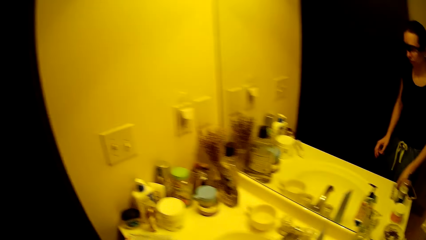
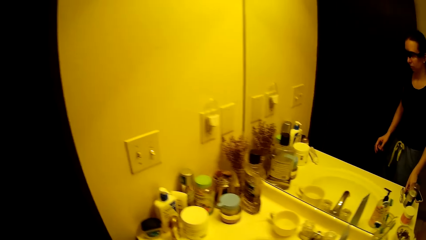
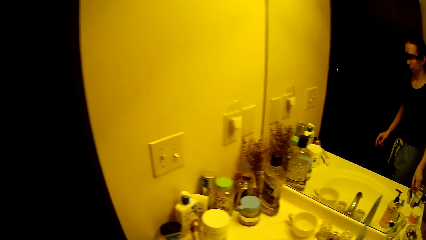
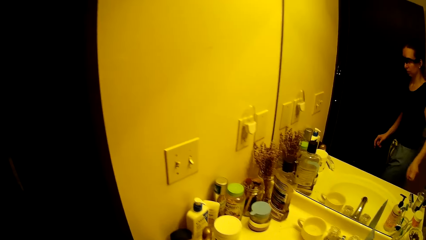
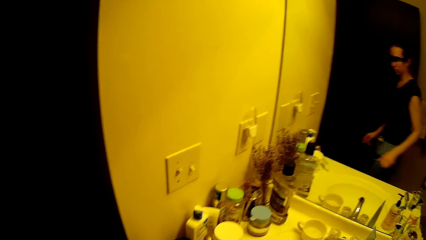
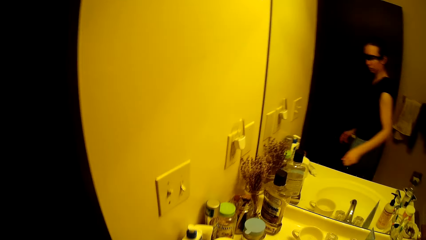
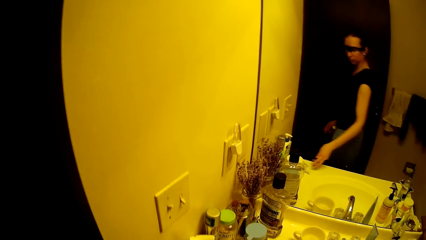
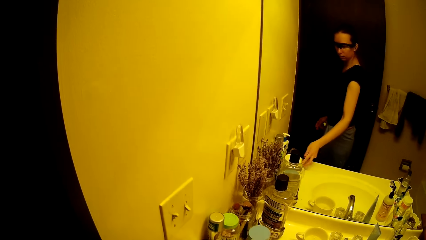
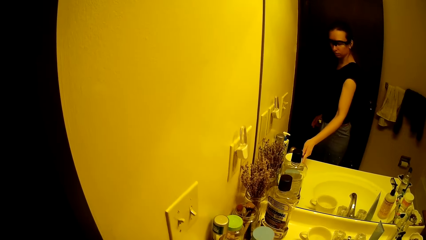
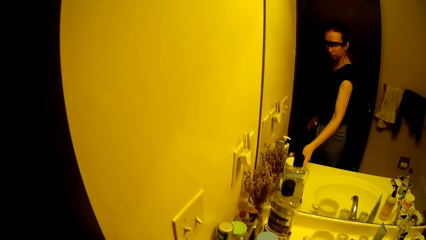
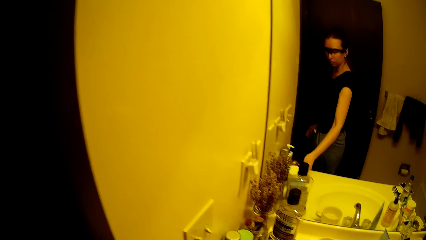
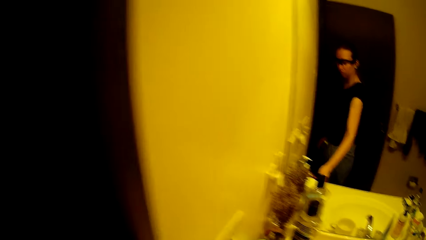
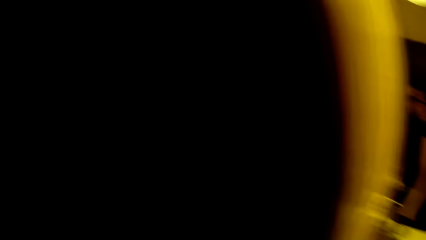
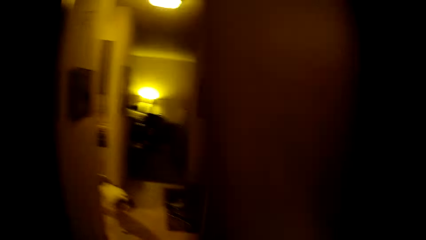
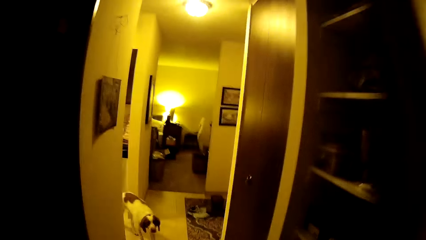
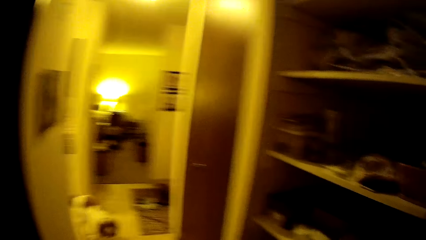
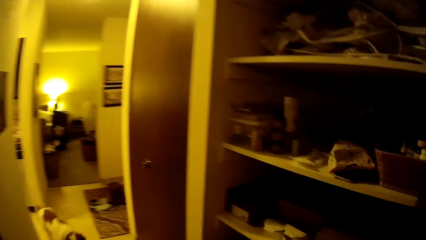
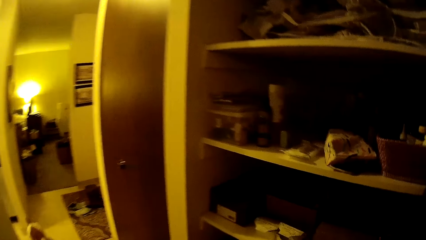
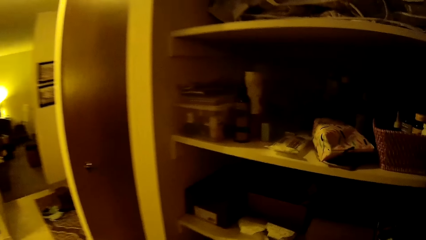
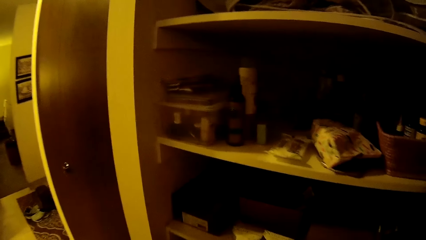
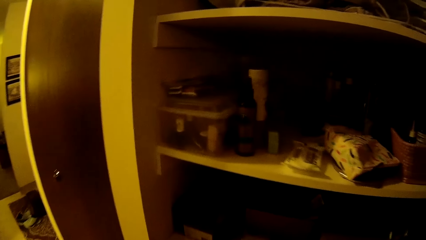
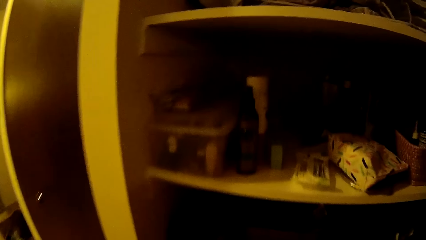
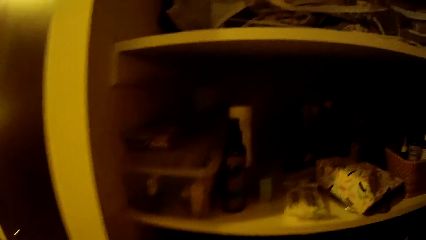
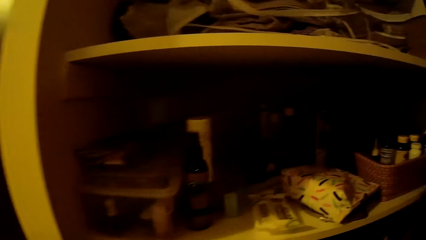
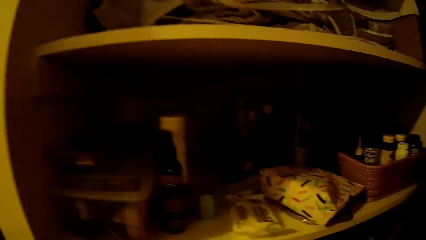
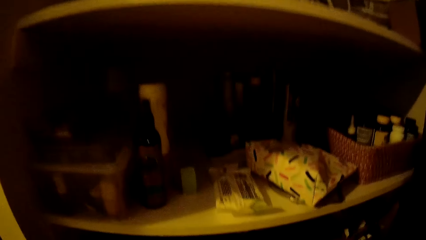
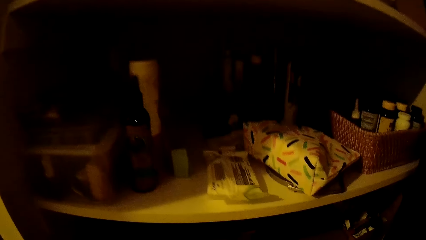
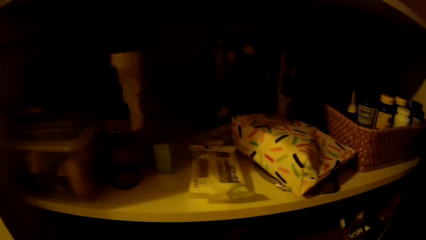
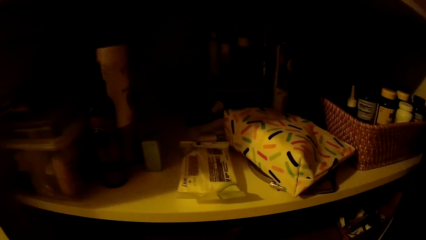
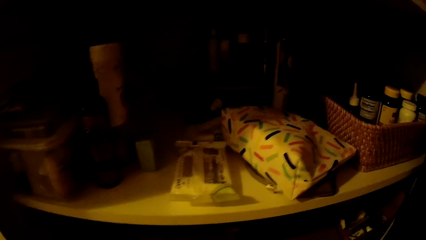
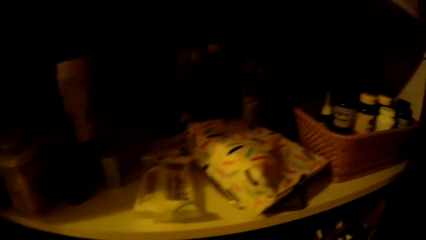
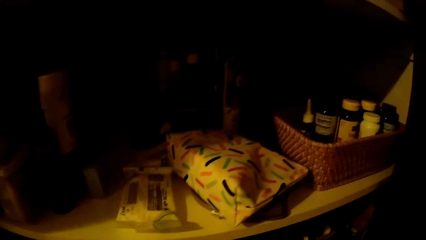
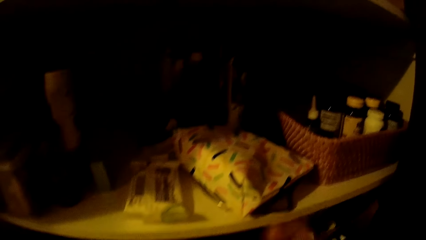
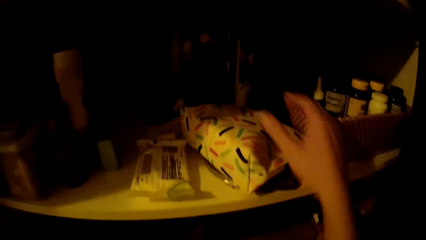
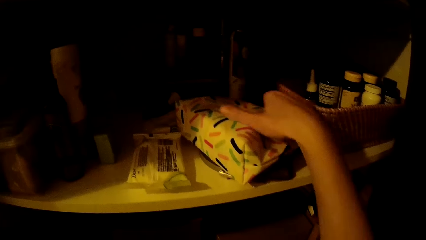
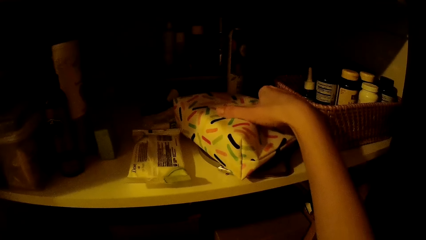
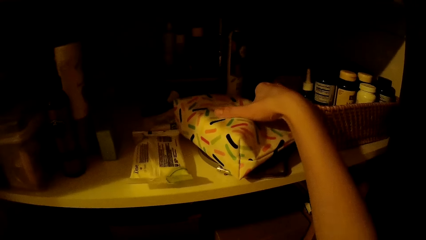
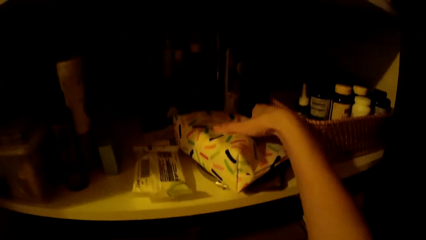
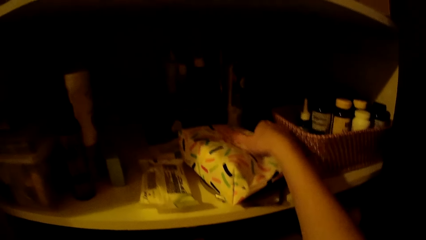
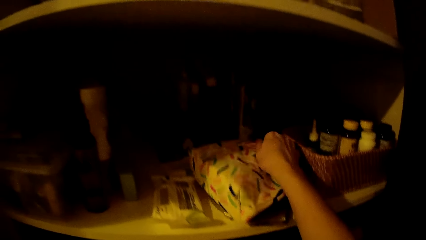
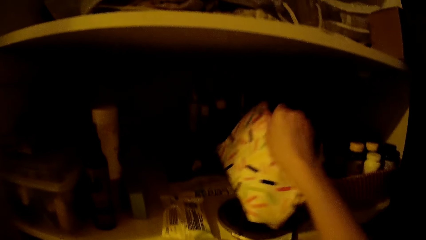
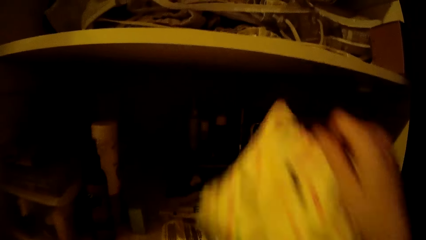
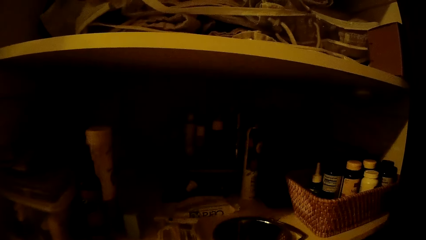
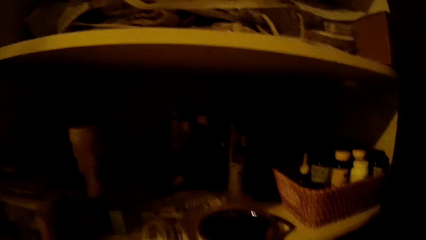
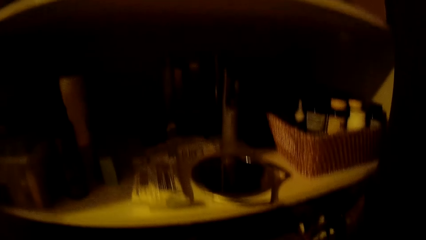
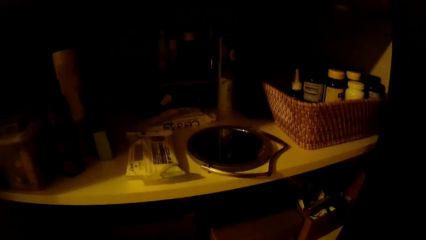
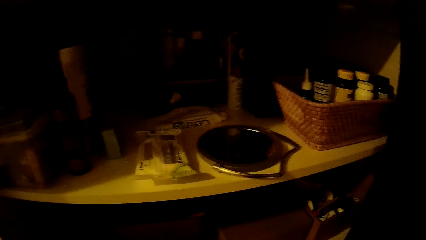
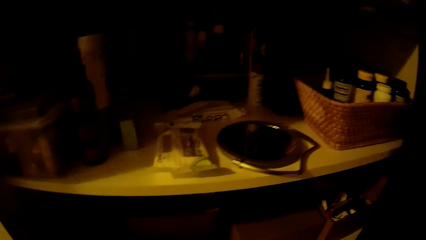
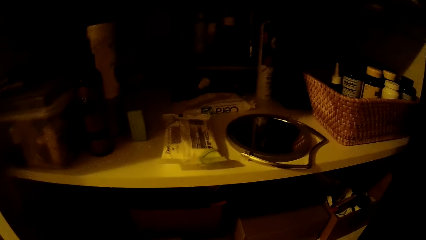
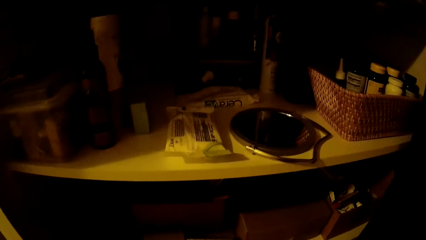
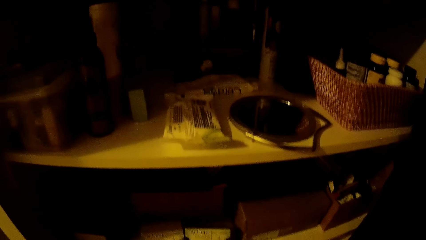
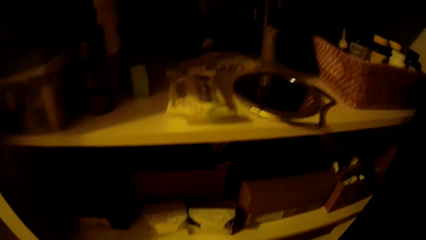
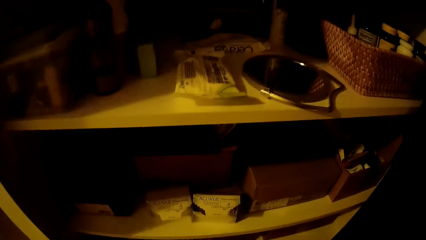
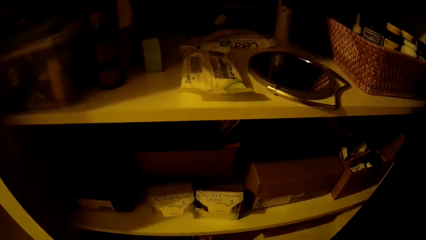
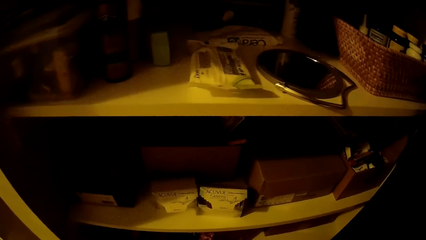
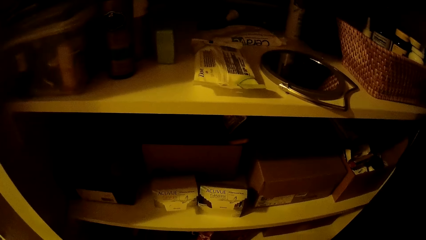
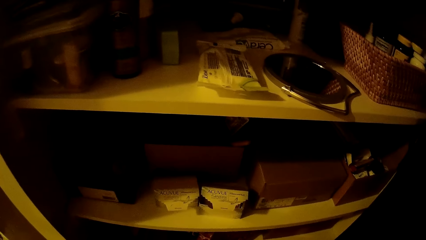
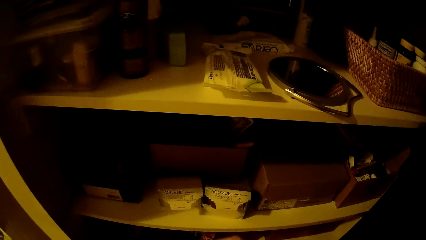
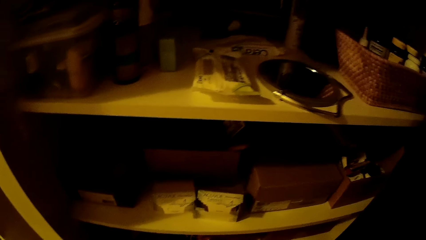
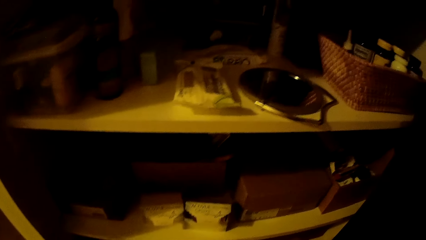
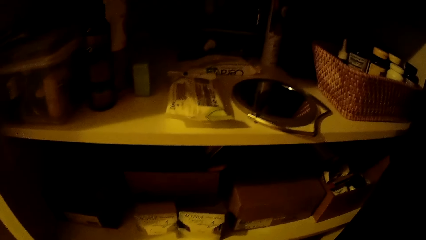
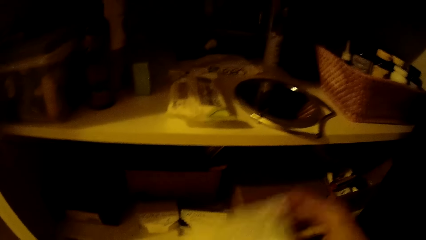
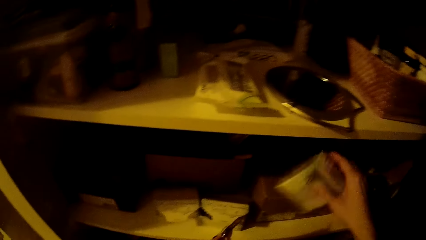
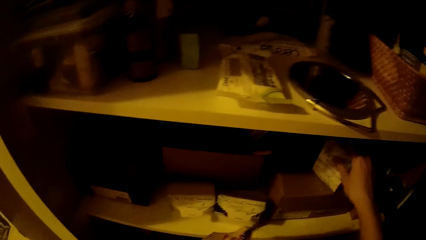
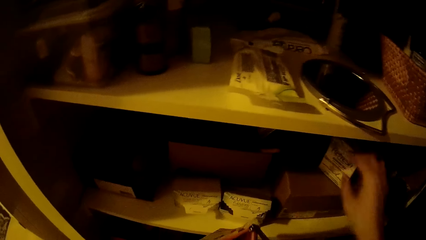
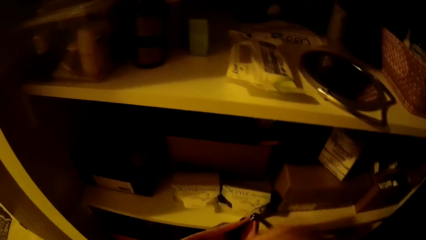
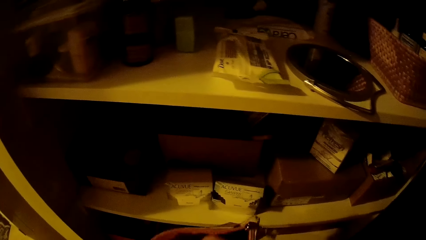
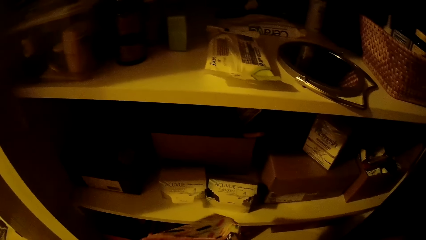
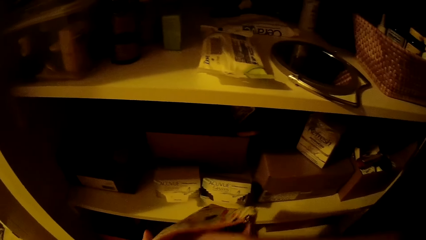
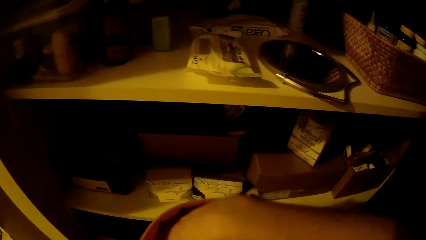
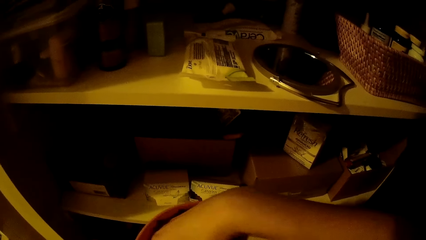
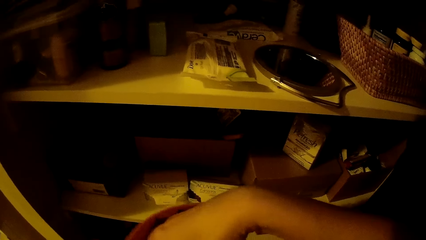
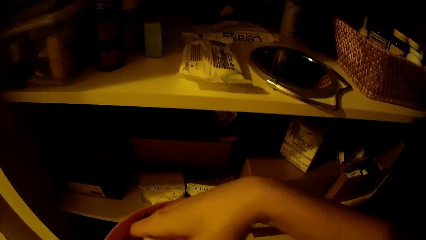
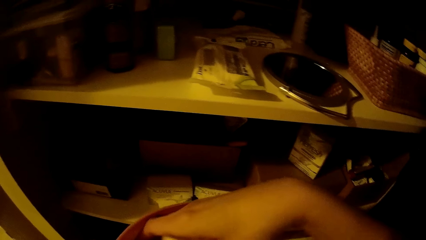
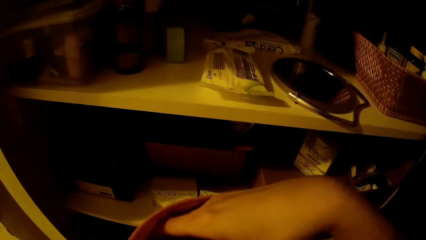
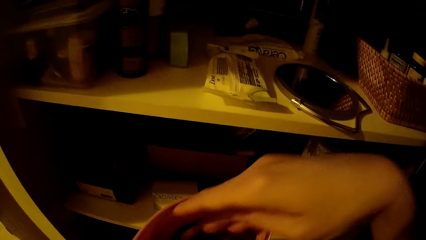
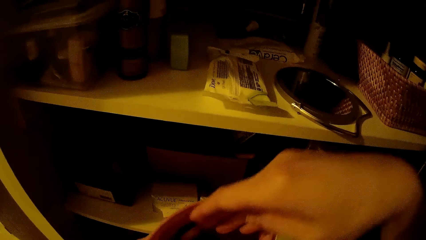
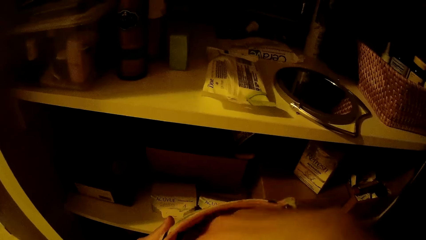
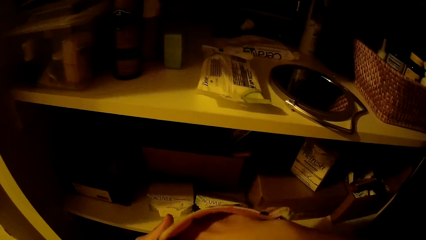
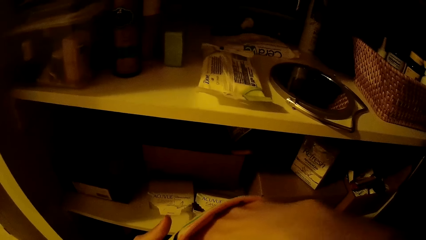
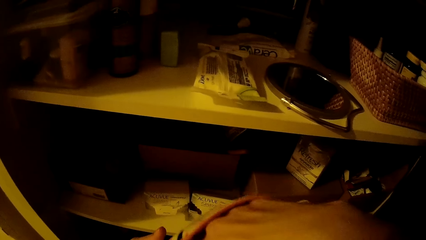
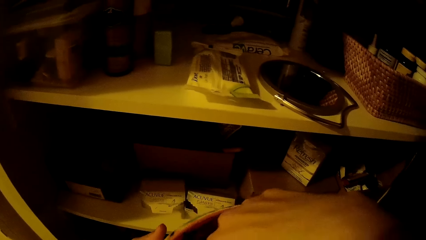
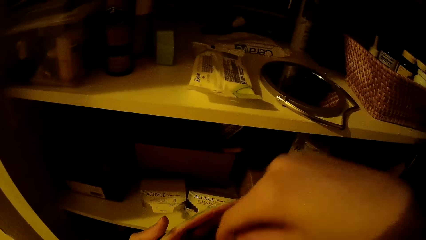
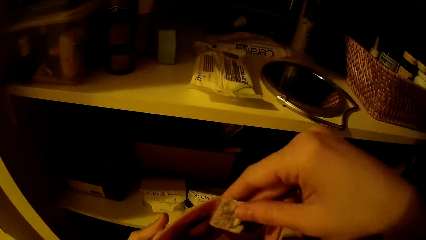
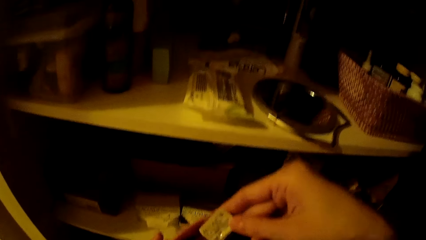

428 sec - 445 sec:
The camera wearer places her left hand on the glasses on the wash hand basin. She adjusts a toothpaste on the wash hand basin with her left hand. She moves to the shelves. She picks a purse or pouch from the shelf with her right hand. She drops the small box on the shelf with her right hand. She removes something from the pouch. She searches the purse in her left hand with her right hand.
